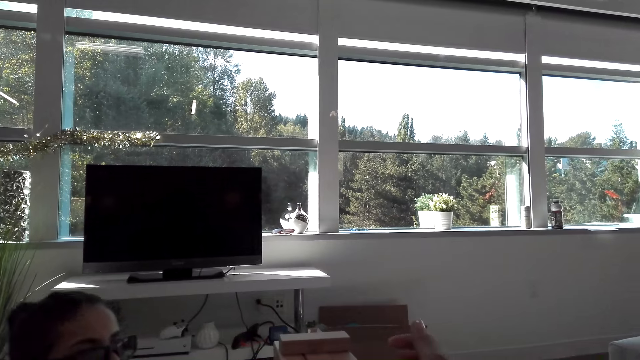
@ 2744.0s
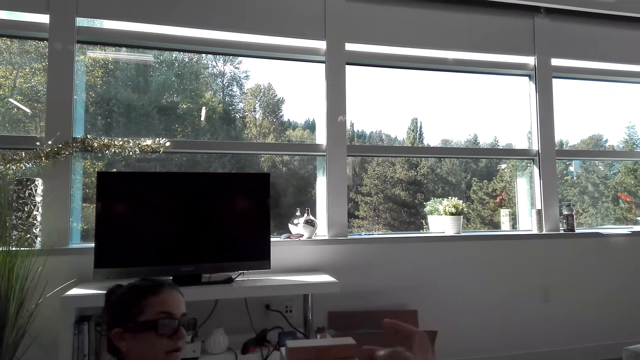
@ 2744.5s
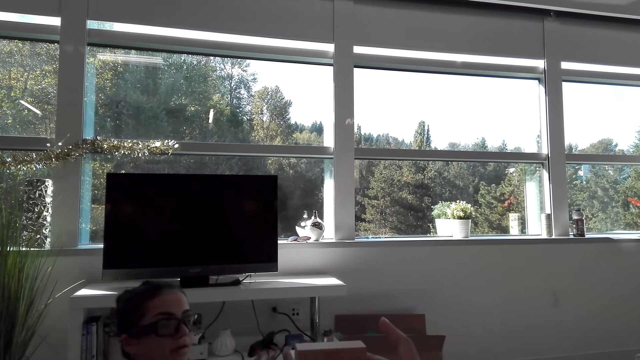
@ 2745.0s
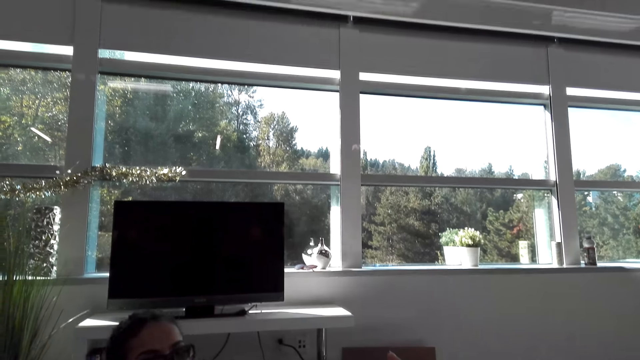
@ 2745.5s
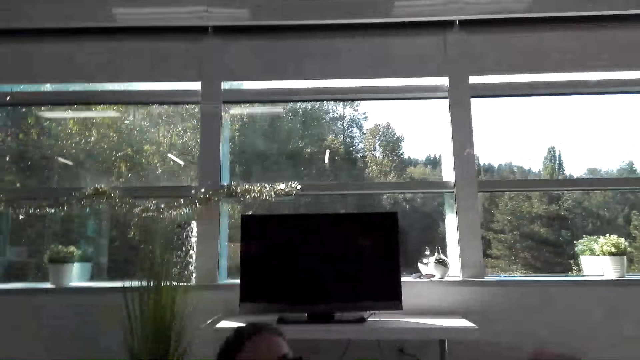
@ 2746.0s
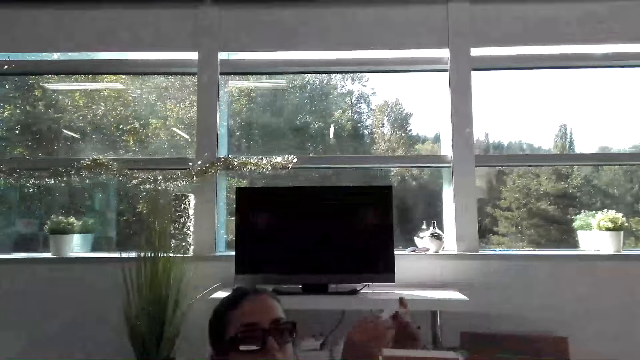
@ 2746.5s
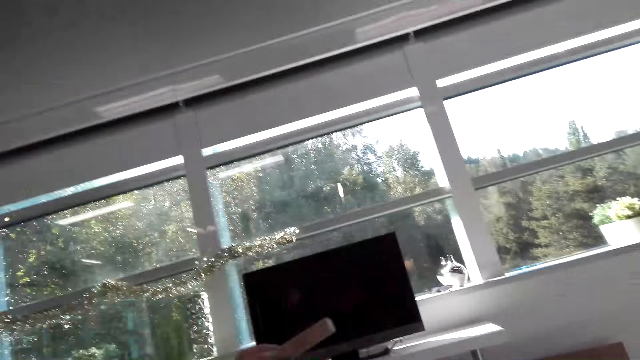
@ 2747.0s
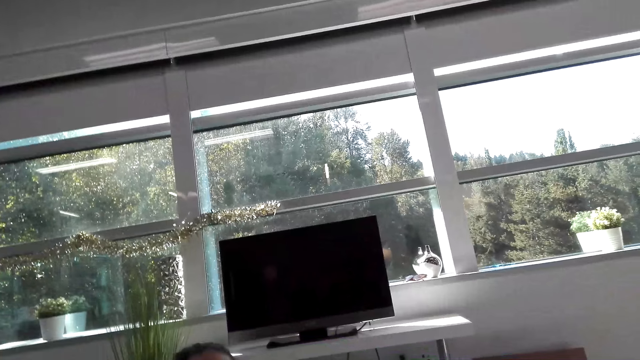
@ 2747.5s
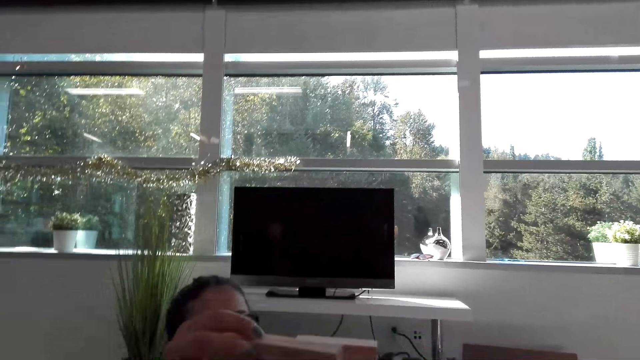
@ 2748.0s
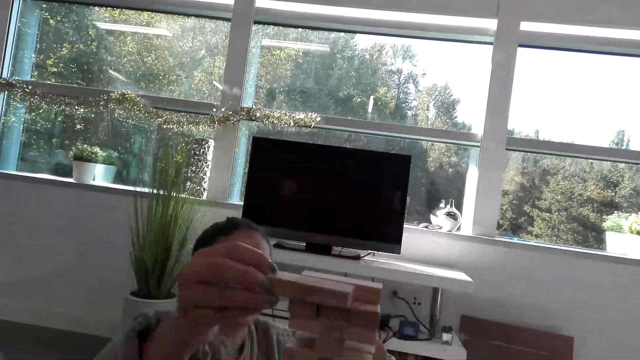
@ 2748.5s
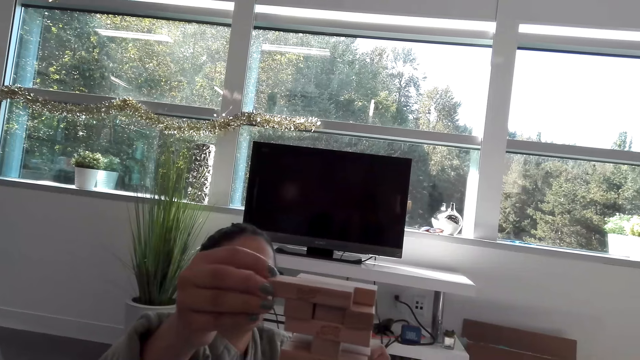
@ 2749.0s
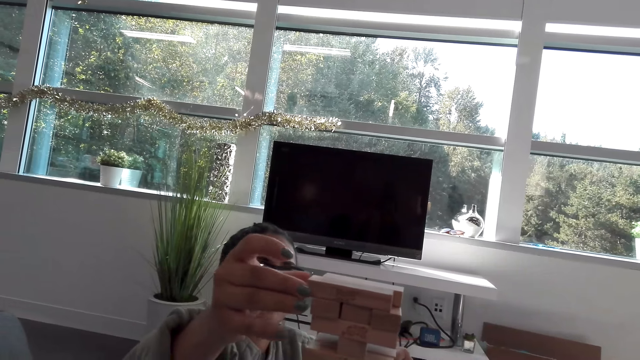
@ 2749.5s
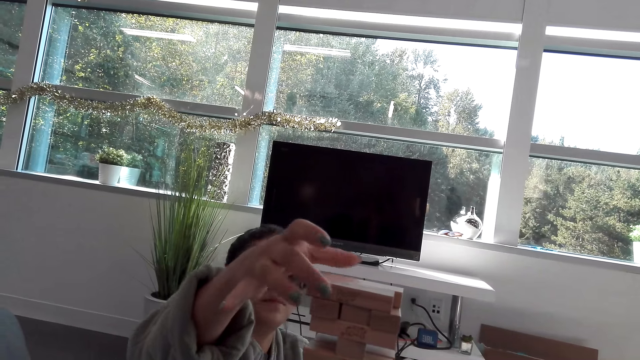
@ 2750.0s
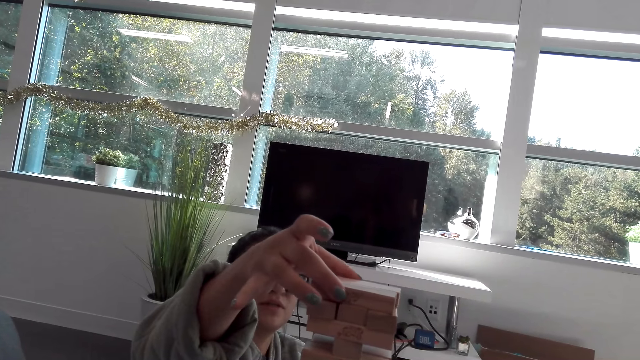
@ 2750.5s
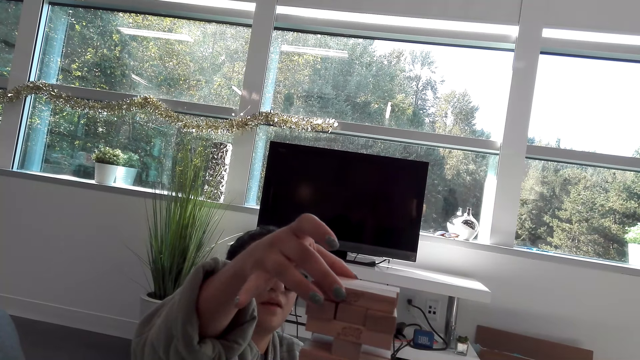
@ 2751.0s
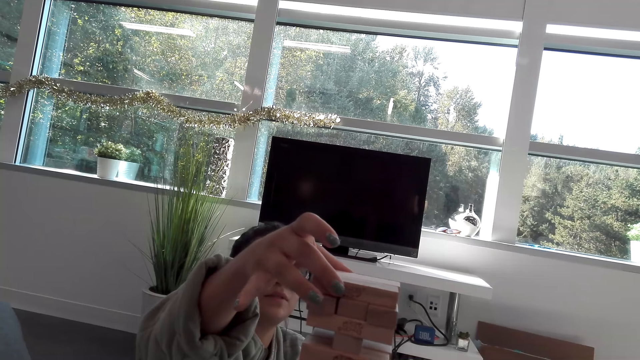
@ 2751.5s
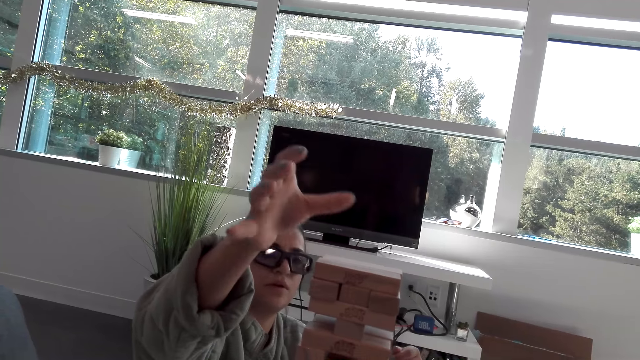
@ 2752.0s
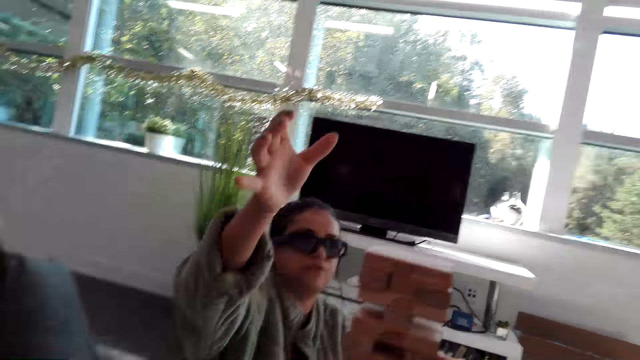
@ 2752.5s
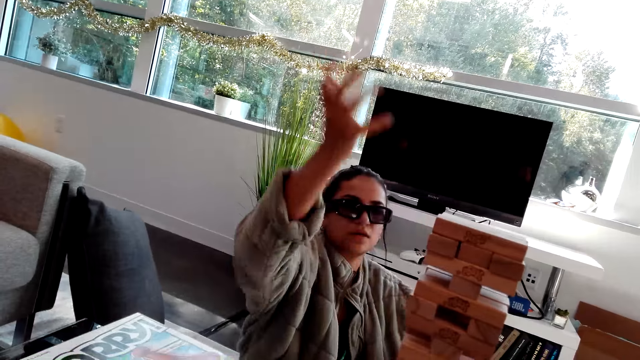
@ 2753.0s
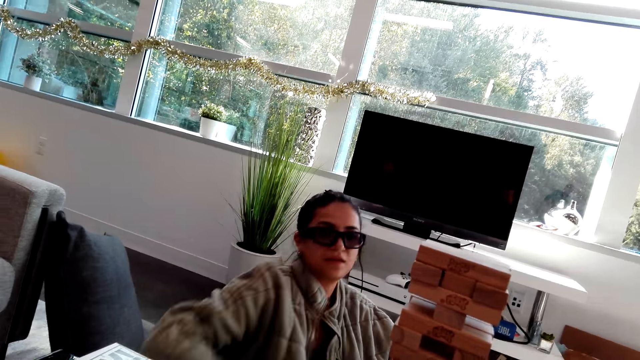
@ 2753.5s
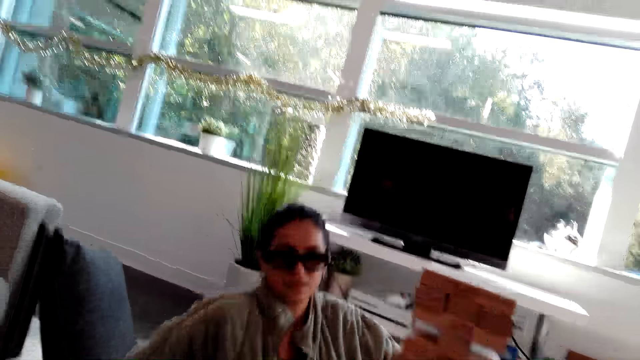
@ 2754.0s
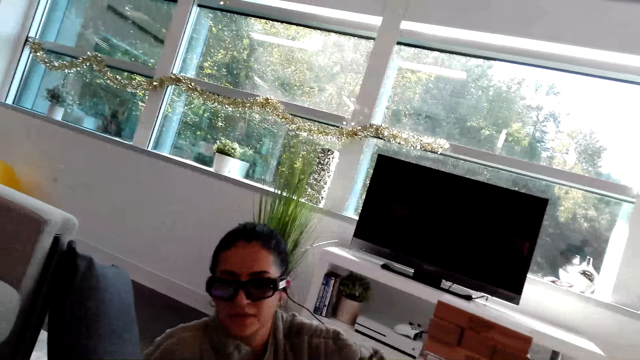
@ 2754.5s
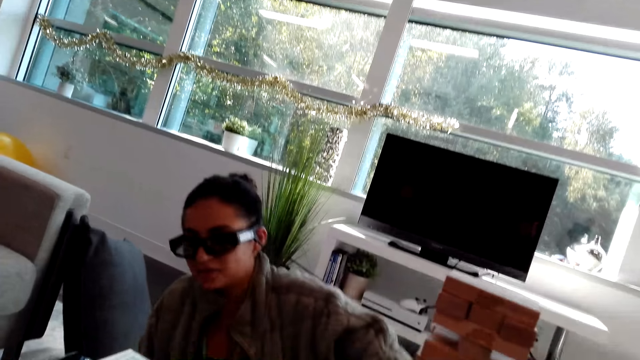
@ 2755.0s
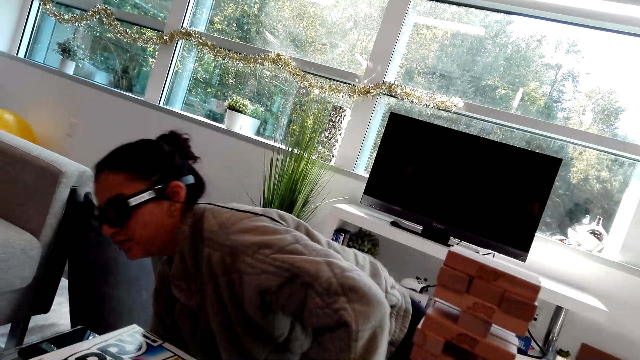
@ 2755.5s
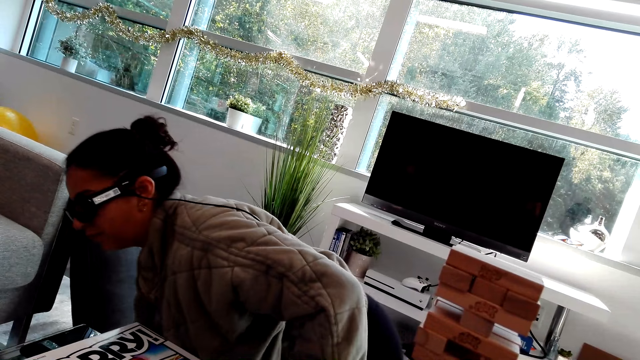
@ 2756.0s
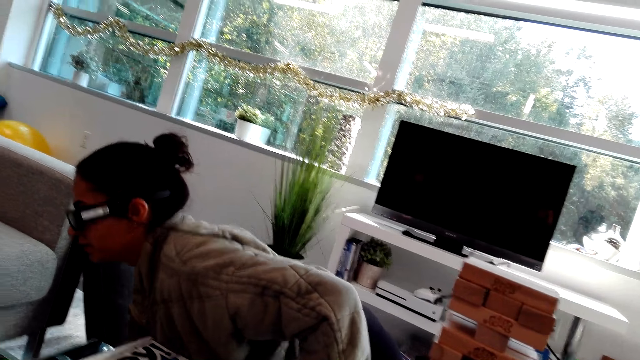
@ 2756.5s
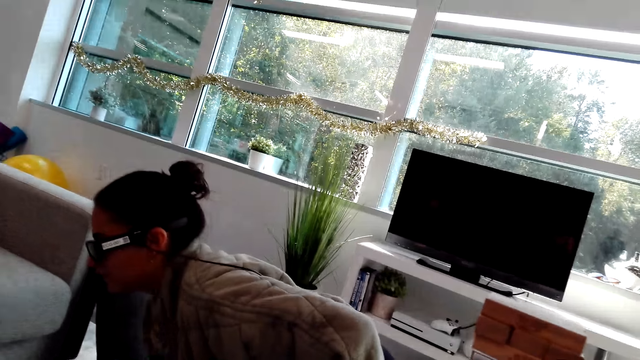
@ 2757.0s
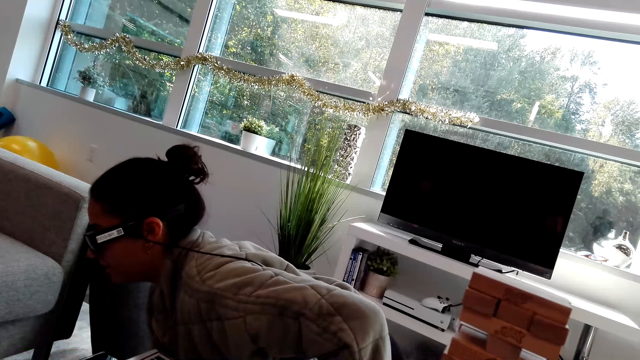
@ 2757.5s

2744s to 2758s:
The camera wearer touches the block tower game. They move a hand. A woman switches a wooden block with the other hand. She puts the wooden block on other blocks. The woman talks with the camera wearer. The woman kneels on the floor.

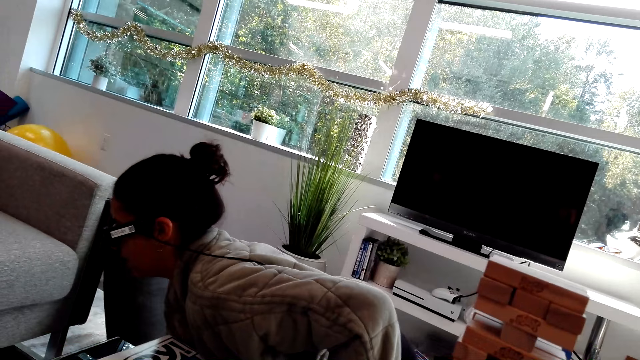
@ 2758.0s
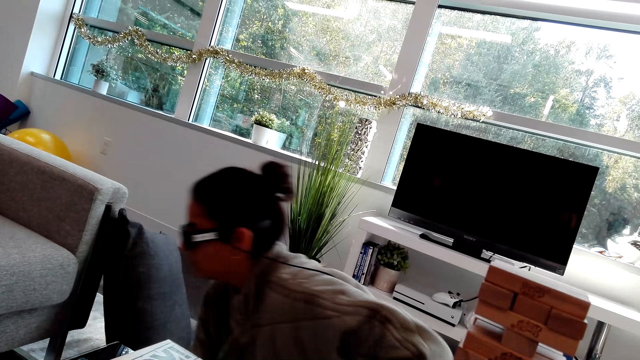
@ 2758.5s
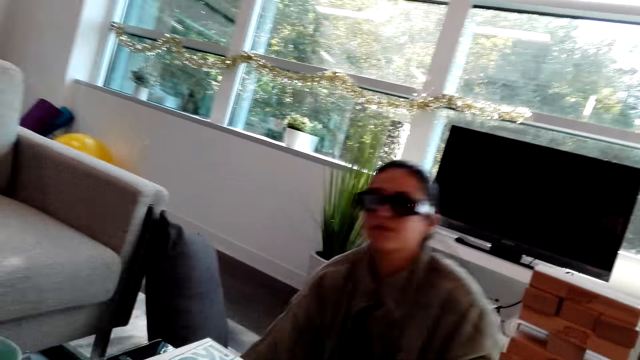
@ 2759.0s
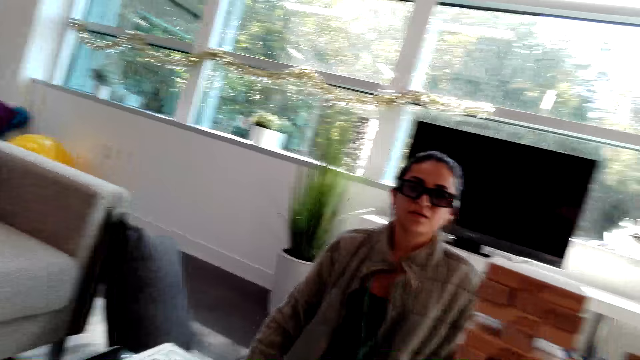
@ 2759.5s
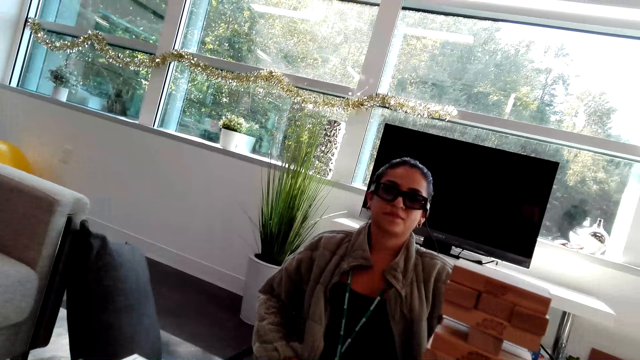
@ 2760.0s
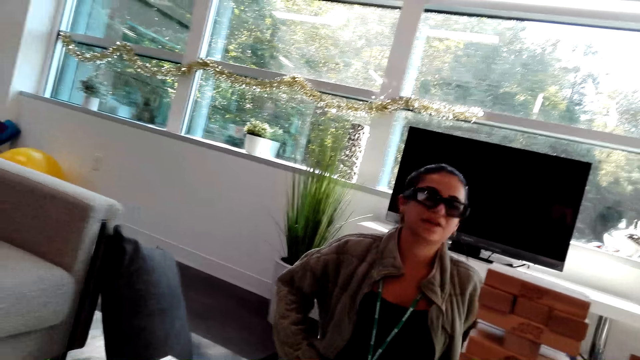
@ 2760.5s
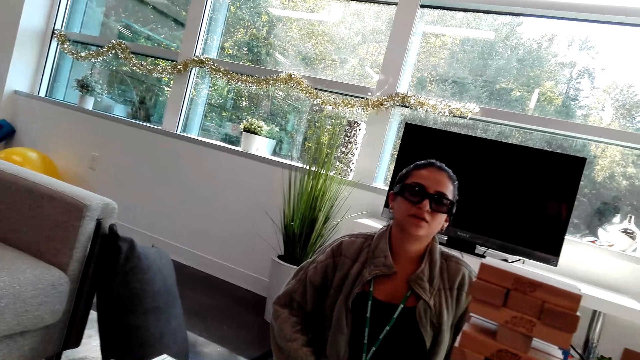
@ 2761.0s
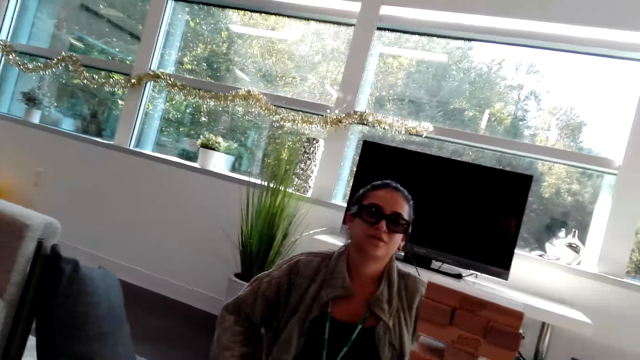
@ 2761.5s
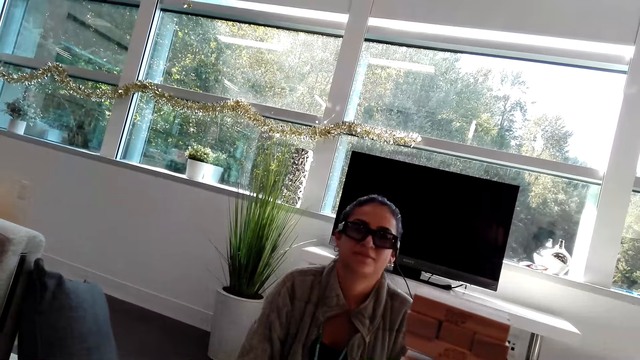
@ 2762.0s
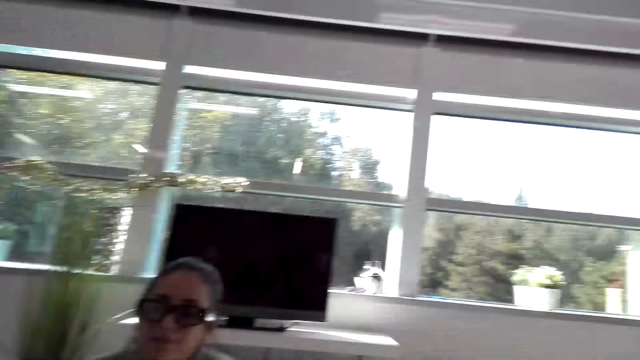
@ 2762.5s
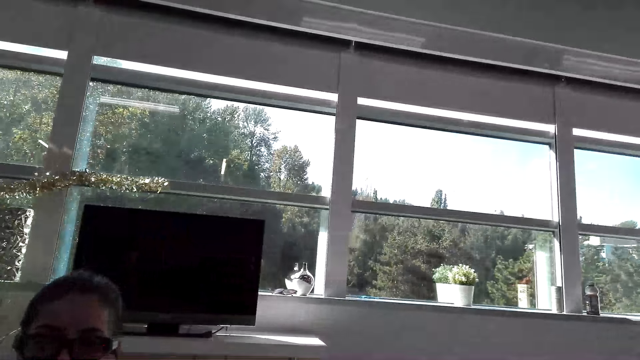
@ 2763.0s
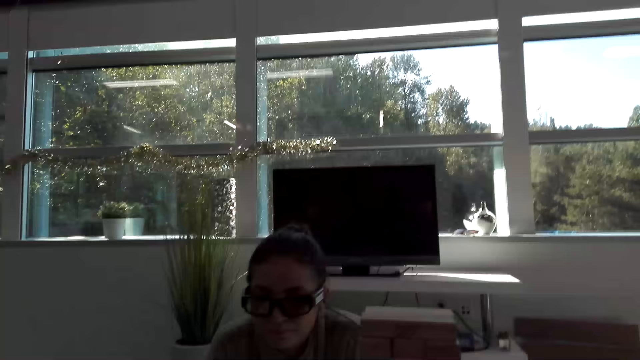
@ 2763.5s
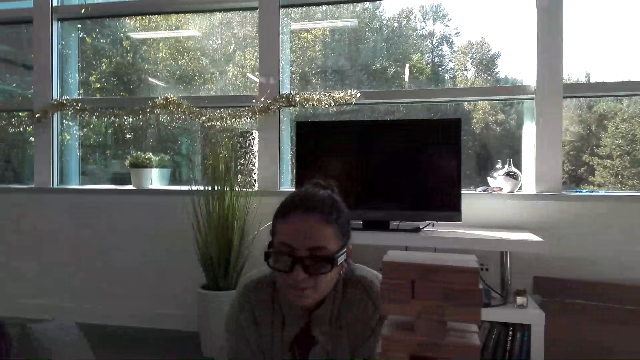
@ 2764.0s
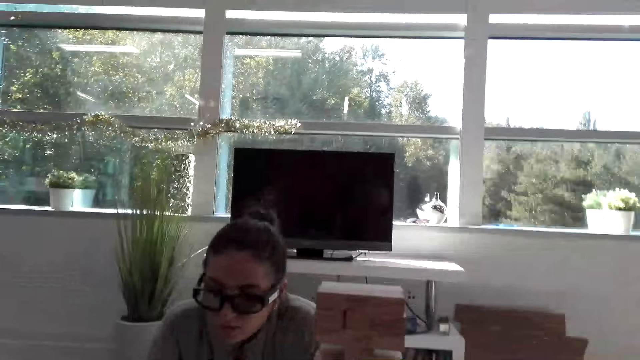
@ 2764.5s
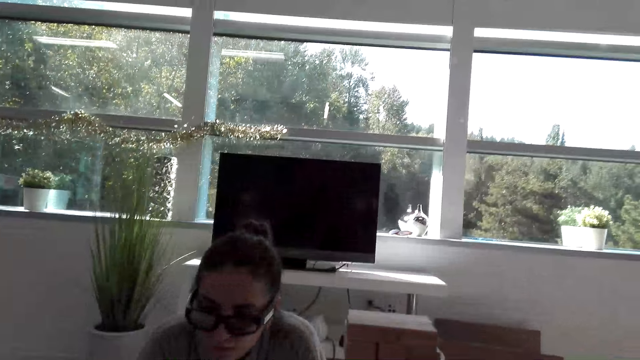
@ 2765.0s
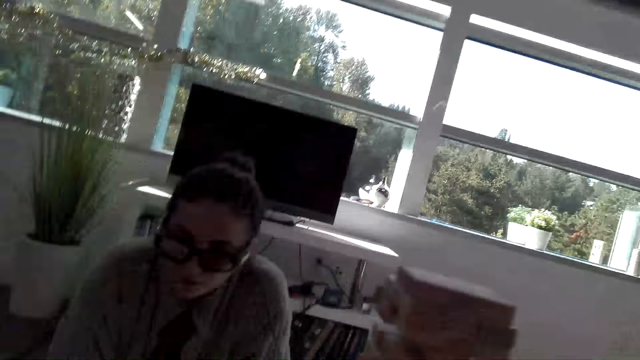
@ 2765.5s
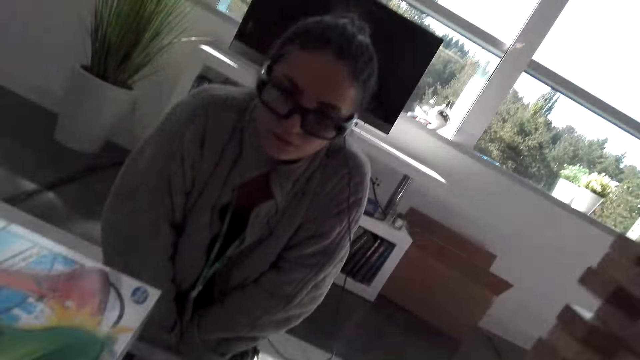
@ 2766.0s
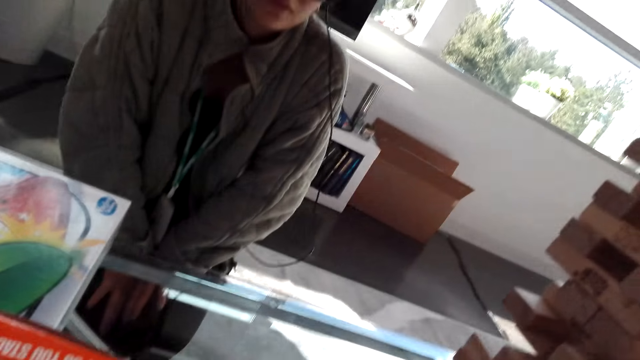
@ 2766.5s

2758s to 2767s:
A woman sits down on the floor.
